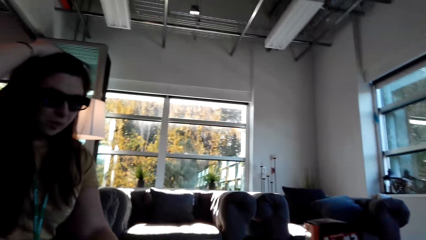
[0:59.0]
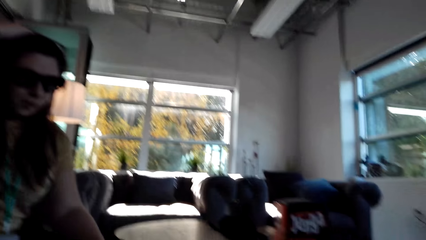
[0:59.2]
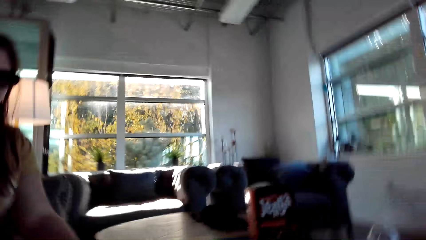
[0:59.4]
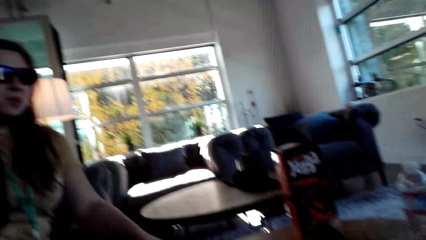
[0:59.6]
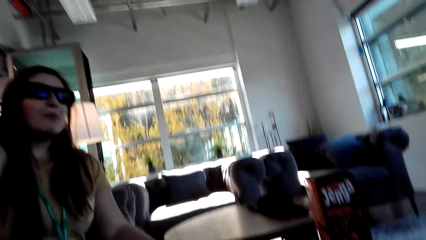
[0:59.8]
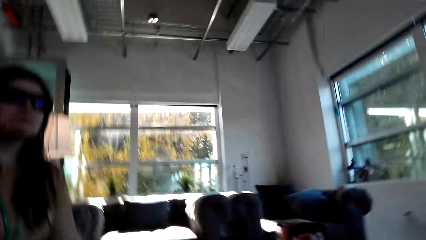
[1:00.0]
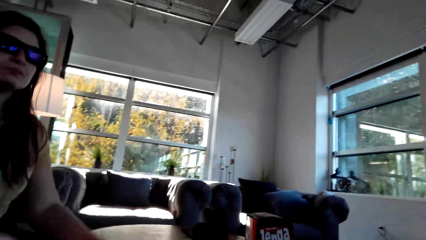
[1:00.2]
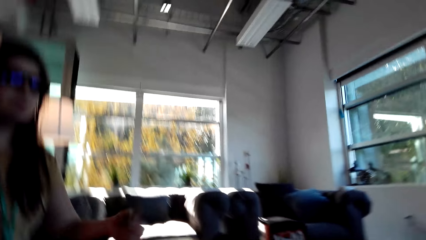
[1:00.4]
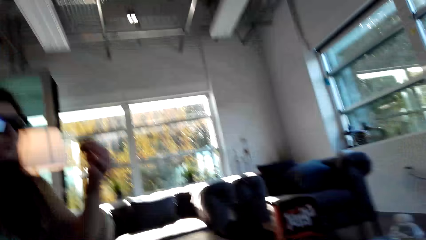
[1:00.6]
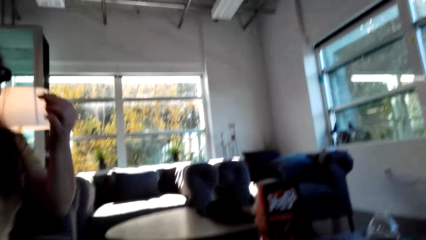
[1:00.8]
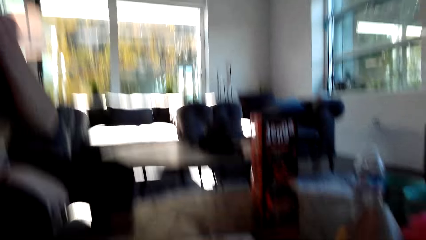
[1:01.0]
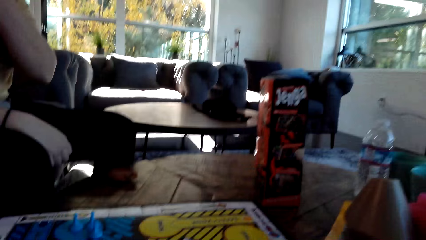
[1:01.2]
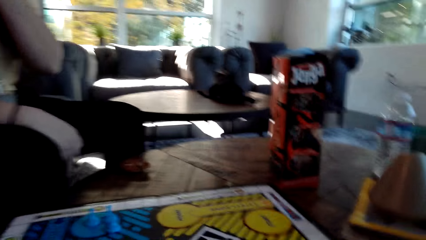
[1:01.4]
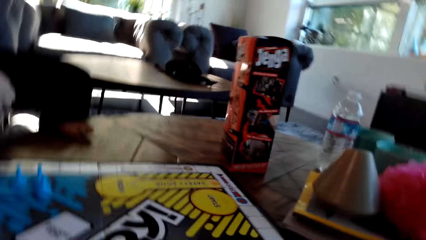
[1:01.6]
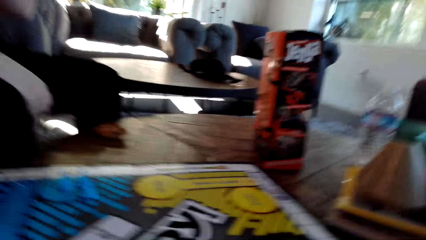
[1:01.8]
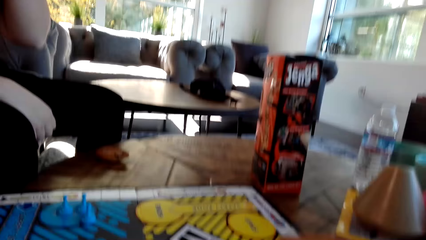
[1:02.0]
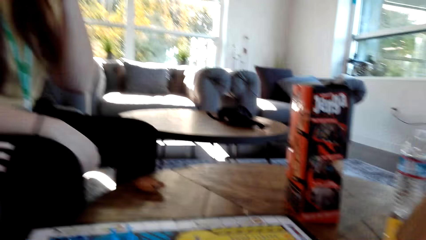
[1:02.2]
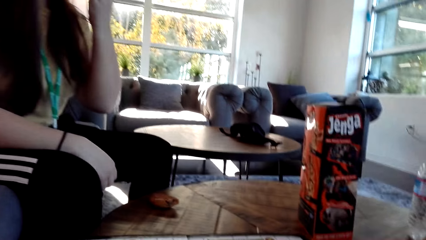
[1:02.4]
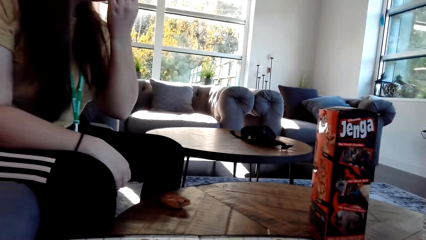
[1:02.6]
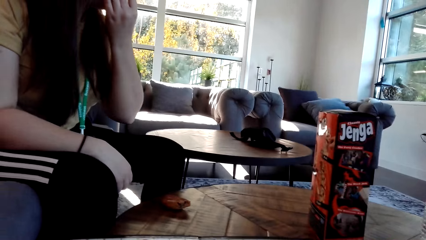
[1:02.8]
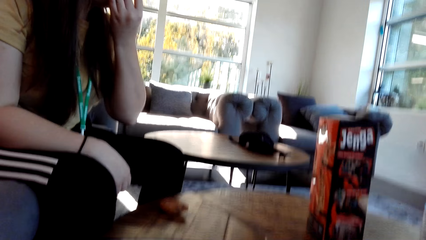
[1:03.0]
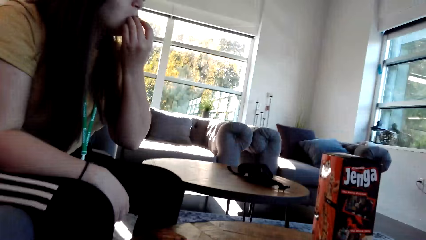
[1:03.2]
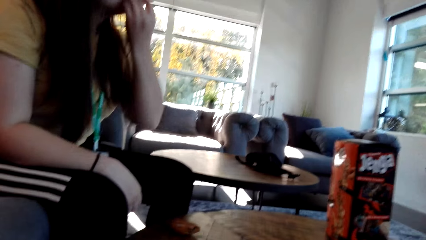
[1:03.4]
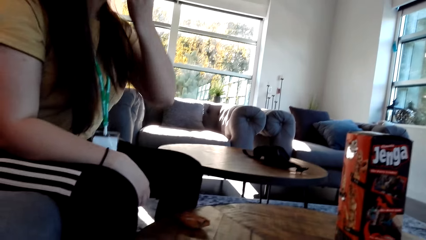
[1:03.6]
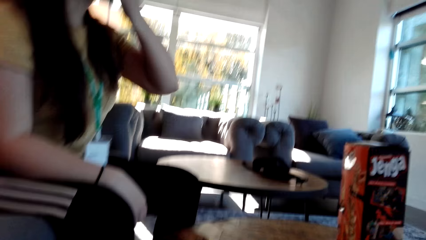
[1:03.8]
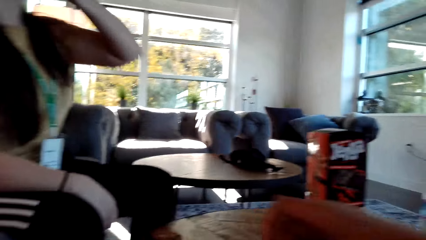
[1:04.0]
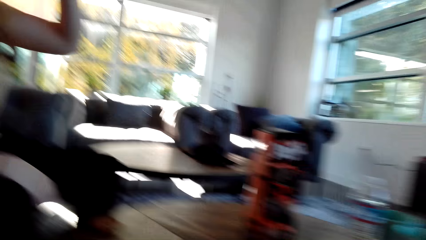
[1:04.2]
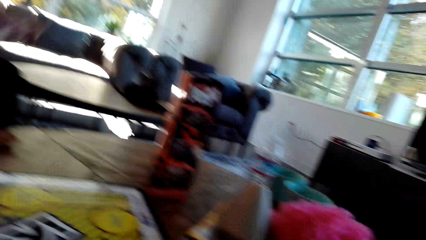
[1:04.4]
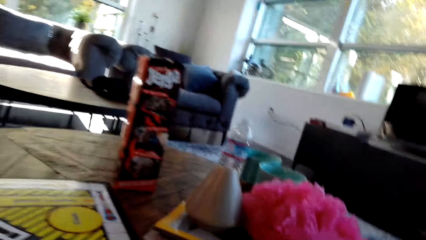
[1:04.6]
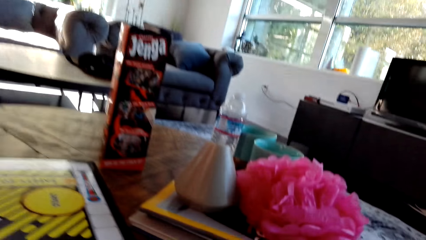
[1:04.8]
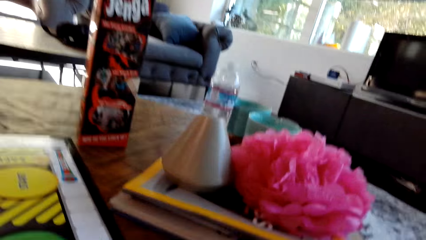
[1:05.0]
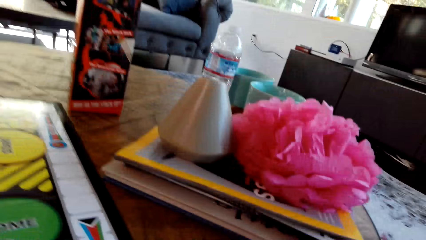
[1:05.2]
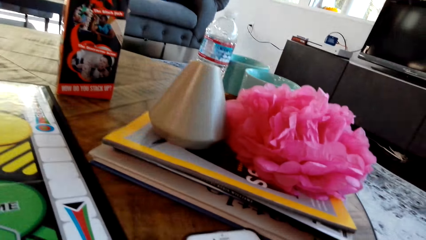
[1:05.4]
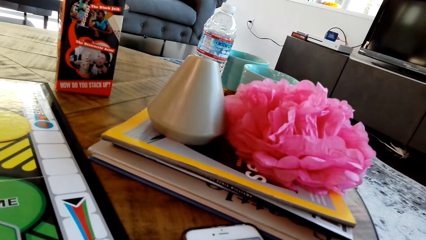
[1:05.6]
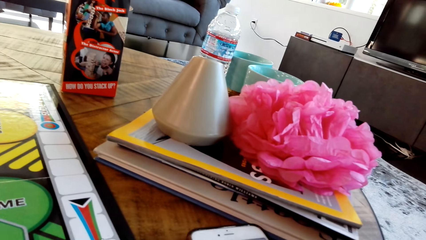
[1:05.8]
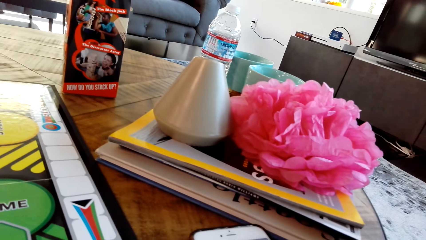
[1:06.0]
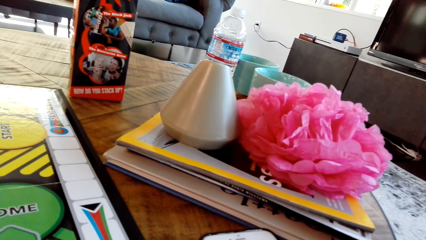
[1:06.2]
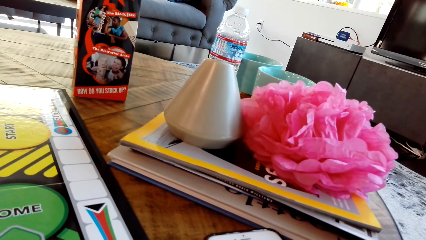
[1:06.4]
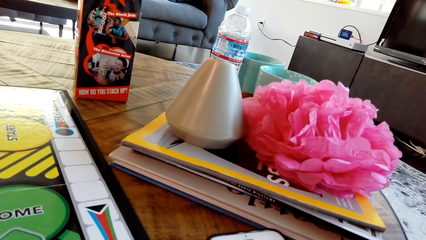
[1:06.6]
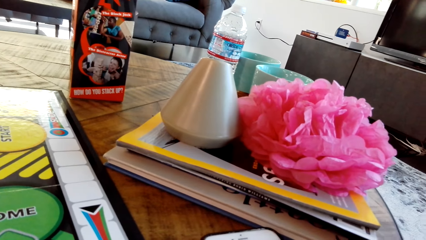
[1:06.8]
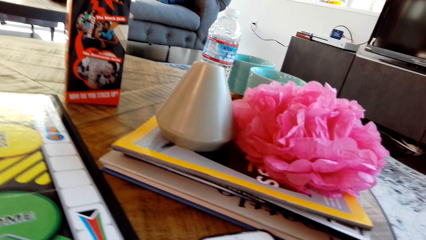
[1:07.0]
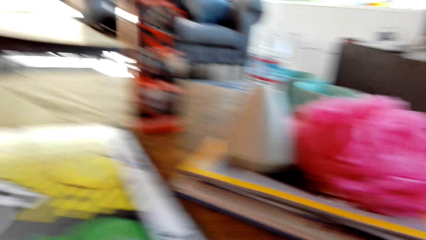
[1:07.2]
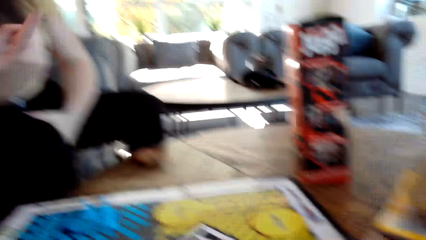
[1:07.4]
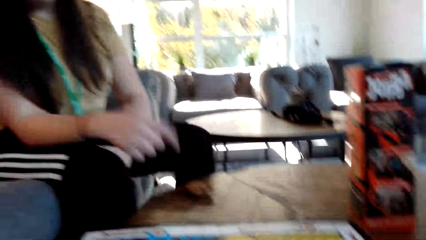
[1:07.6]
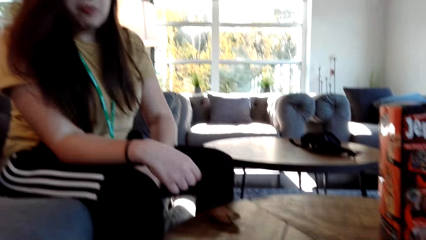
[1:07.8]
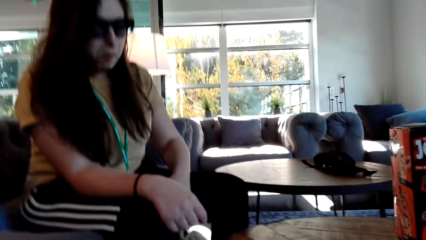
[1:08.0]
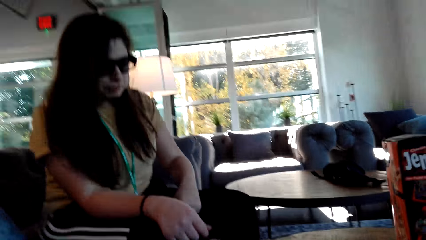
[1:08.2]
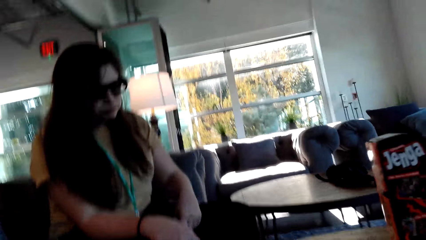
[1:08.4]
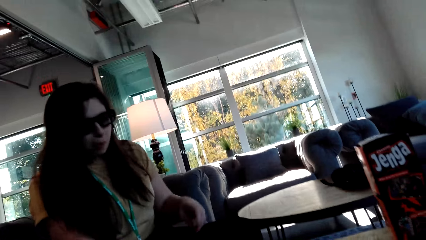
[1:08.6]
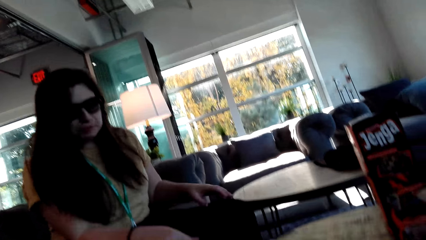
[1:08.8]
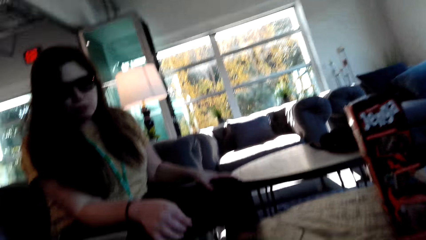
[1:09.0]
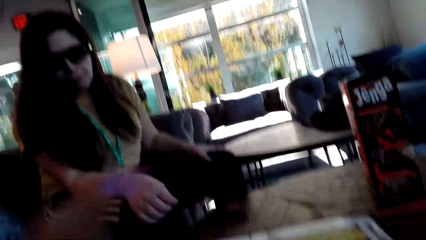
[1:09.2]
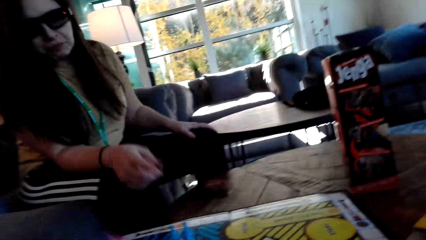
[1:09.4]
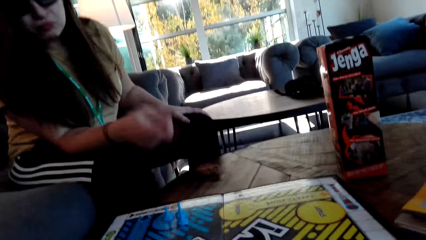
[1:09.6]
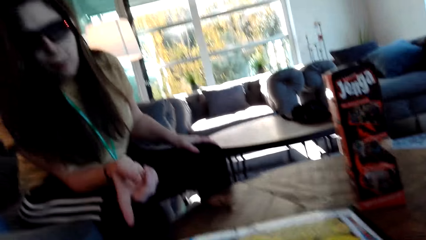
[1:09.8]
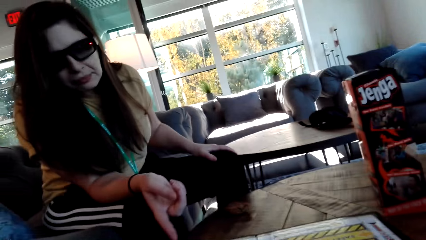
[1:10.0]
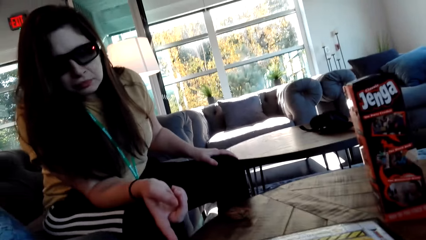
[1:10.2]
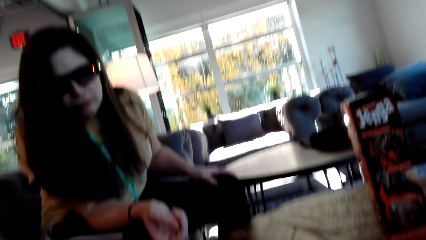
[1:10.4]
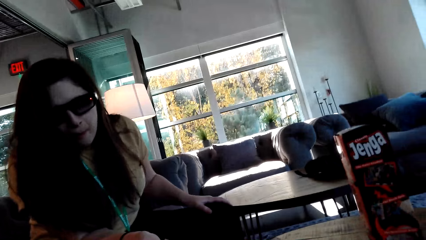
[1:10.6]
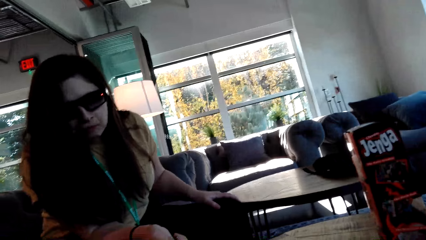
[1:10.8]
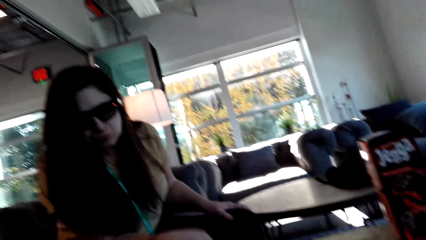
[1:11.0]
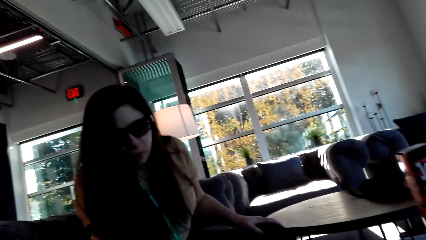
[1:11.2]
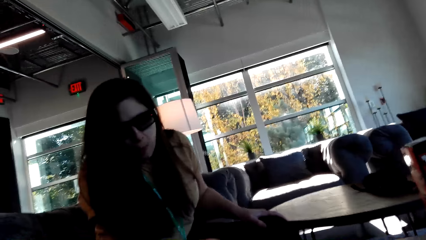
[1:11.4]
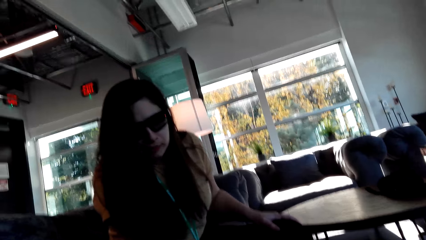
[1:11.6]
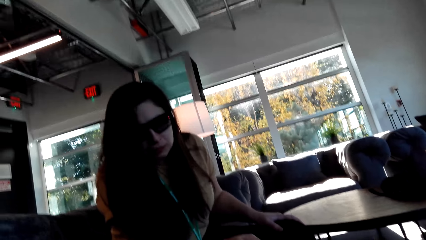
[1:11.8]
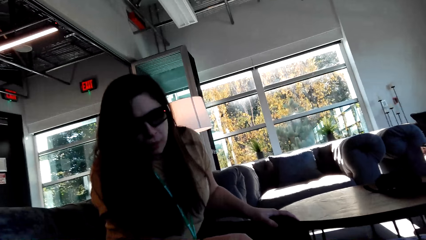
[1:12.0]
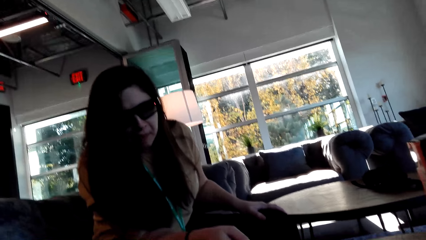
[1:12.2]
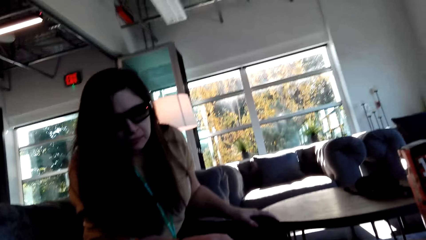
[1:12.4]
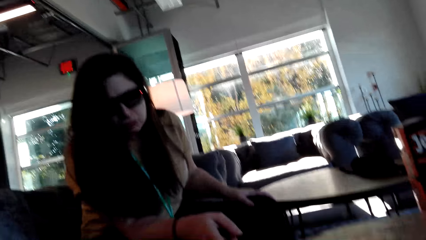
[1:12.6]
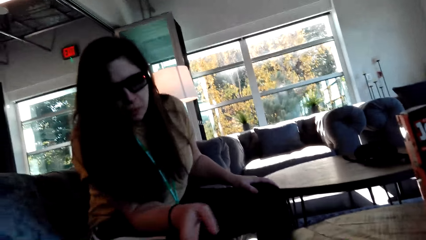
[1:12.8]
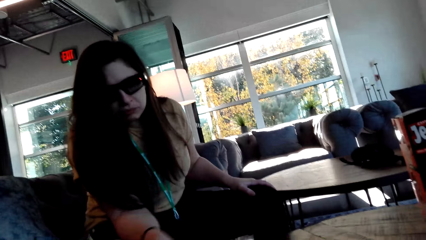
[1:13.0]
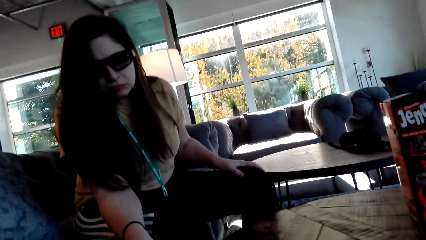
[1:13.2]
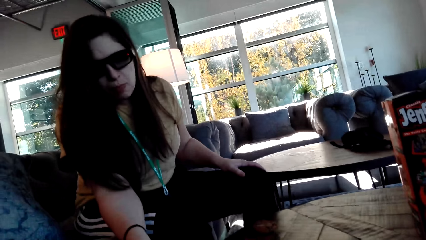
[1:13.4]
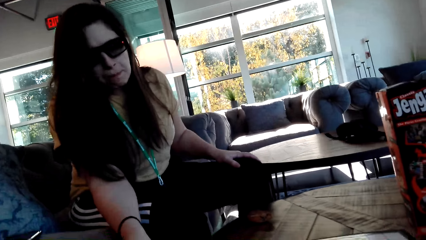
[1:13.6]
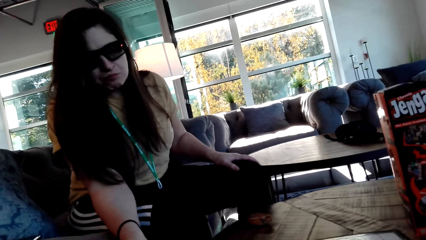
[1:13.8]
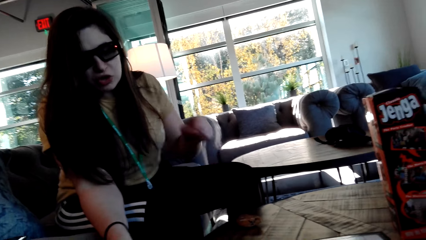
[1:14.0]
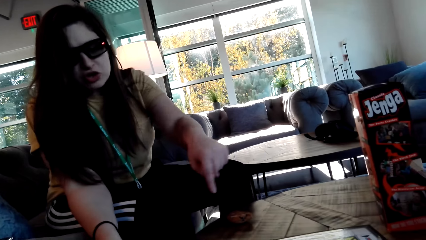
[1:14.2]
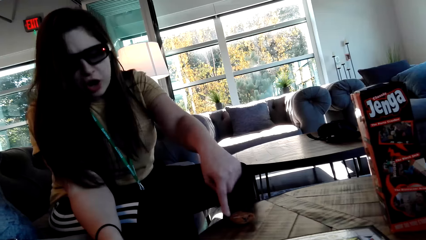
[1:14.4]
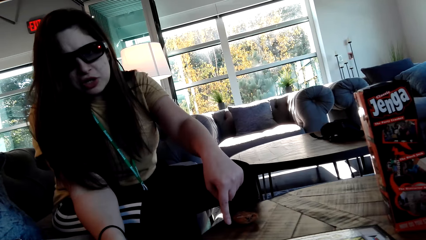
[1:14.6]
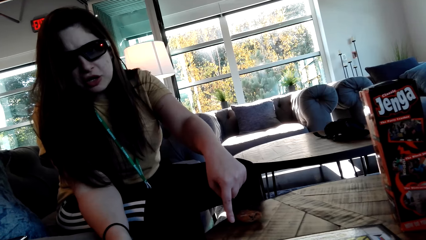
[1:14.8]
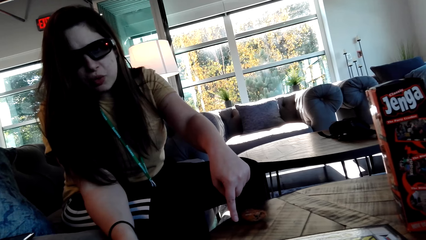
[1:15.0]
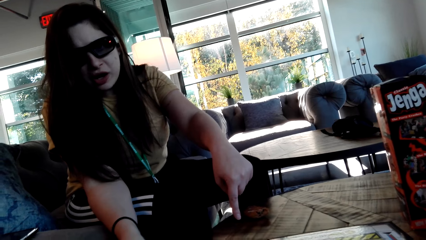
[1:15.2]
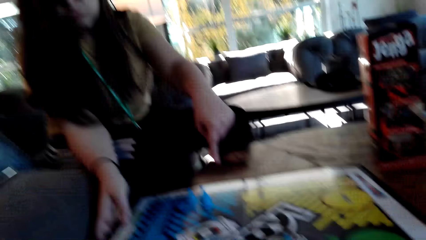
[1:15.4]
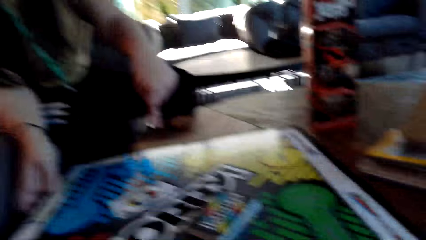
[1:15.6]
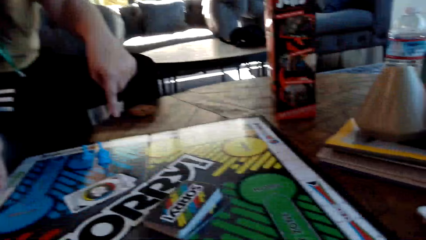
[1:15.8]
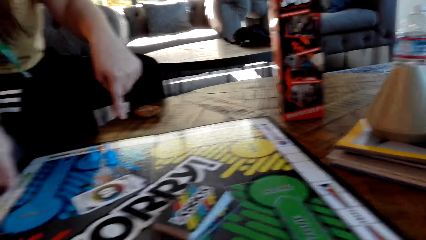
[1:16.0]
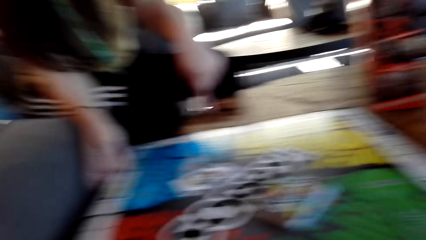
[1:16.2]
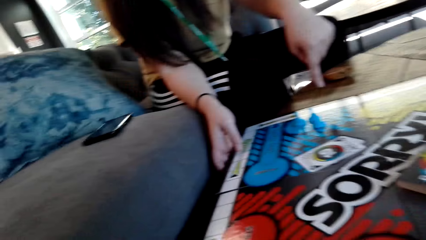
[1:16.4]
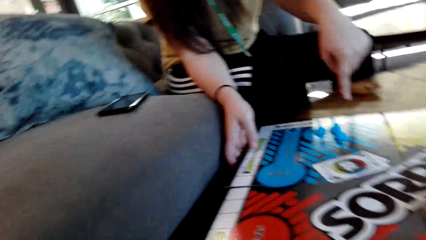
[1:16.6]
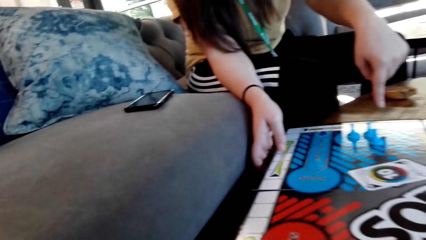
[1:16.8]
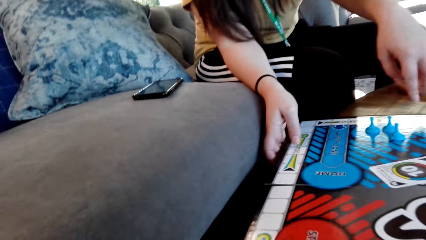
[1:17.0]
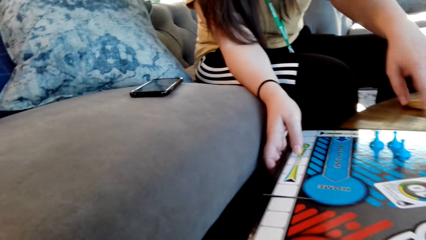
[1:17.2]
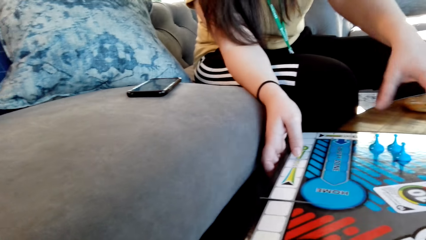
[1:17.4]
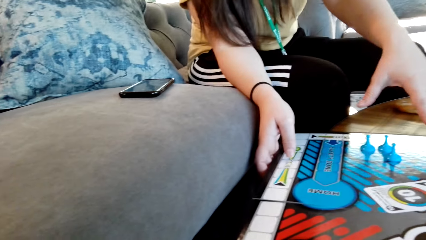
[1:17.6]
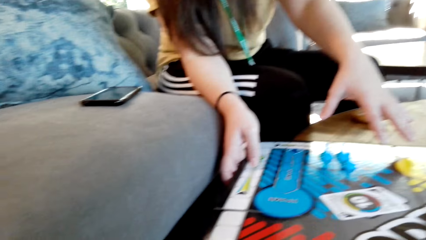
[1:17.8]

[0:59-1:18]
A woman eats something. The camera wearer dialogues with the woman. They dialogue with the woman again. The woman makes a gesture.
